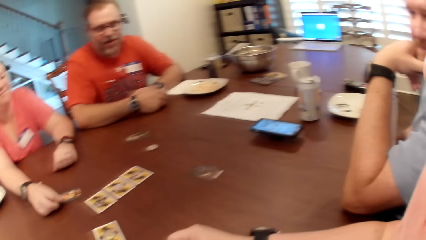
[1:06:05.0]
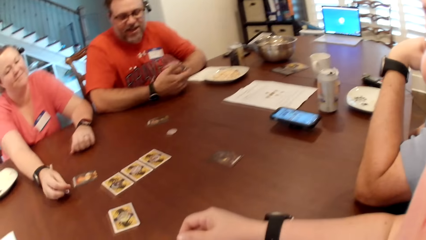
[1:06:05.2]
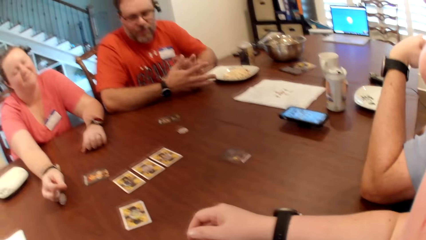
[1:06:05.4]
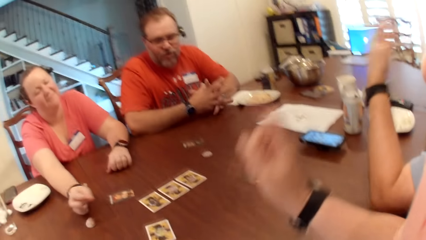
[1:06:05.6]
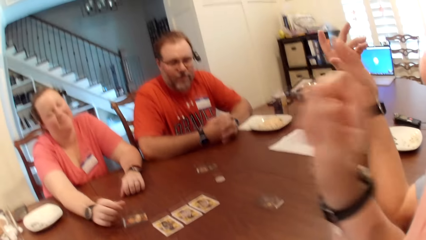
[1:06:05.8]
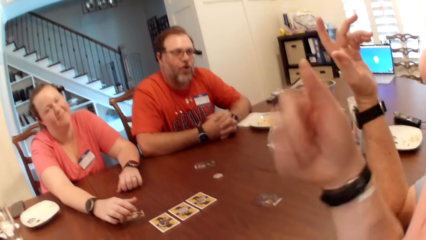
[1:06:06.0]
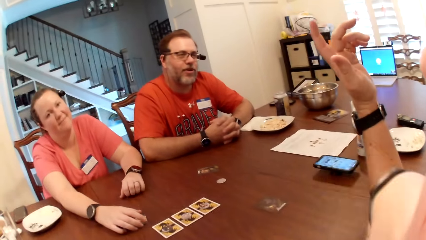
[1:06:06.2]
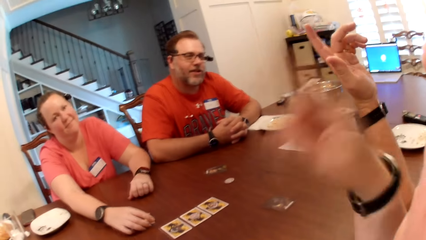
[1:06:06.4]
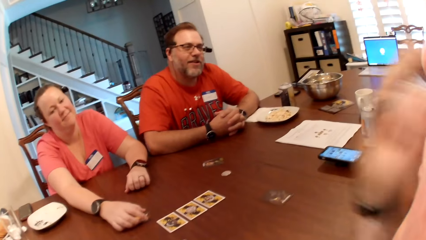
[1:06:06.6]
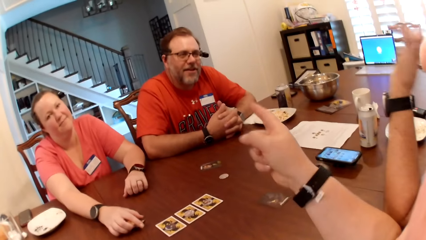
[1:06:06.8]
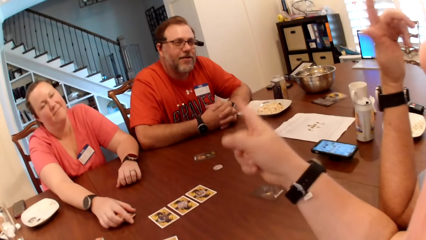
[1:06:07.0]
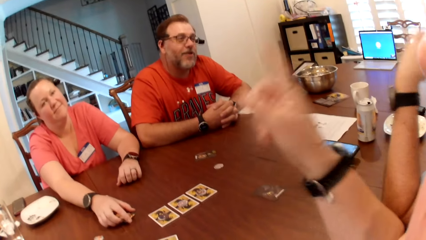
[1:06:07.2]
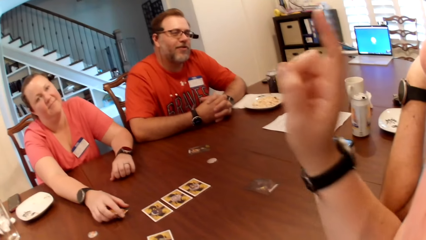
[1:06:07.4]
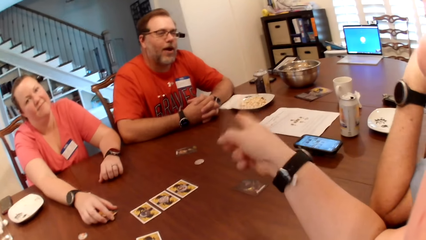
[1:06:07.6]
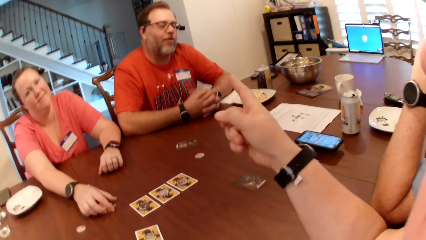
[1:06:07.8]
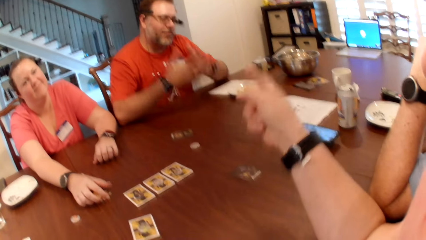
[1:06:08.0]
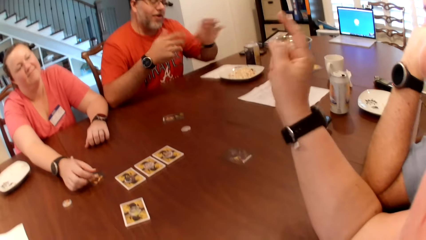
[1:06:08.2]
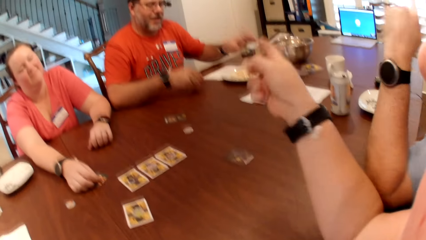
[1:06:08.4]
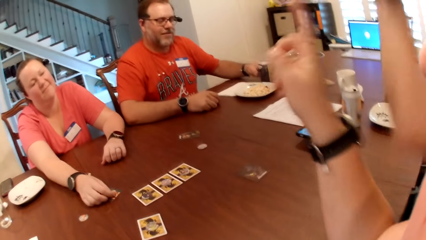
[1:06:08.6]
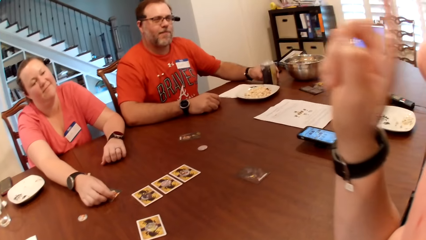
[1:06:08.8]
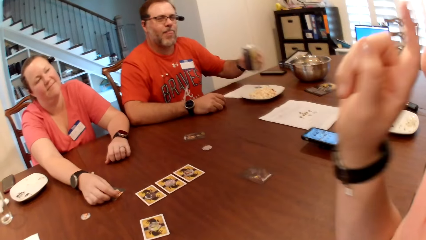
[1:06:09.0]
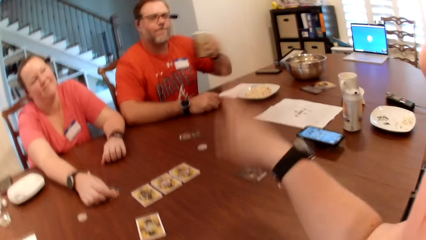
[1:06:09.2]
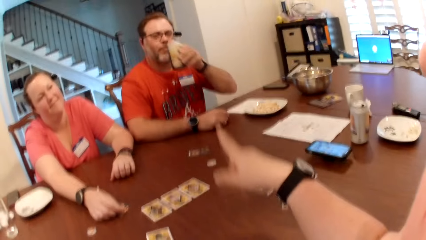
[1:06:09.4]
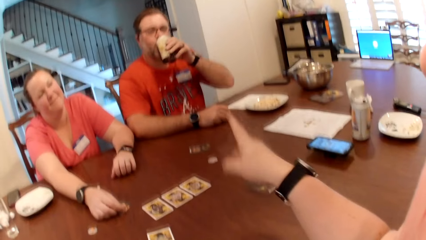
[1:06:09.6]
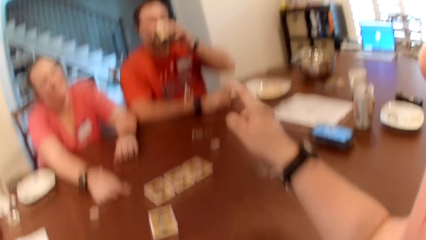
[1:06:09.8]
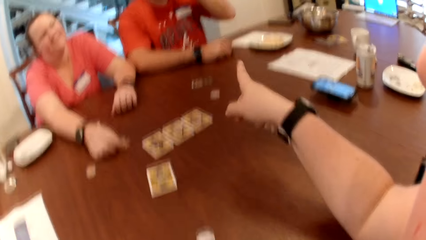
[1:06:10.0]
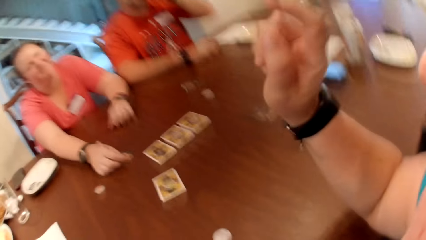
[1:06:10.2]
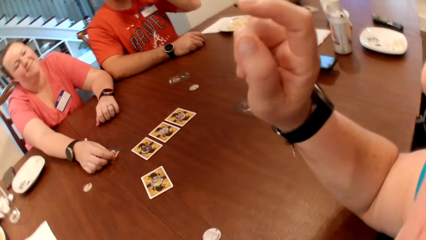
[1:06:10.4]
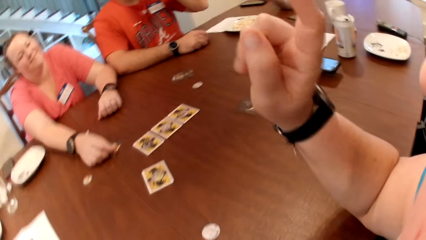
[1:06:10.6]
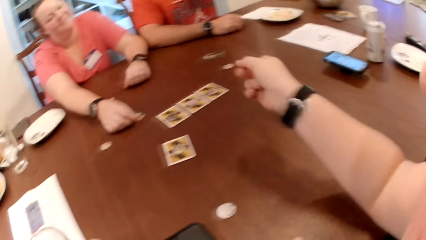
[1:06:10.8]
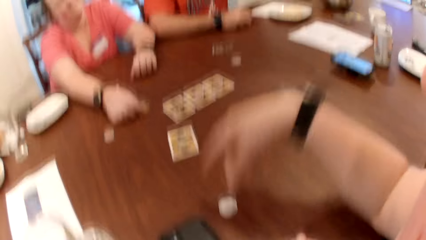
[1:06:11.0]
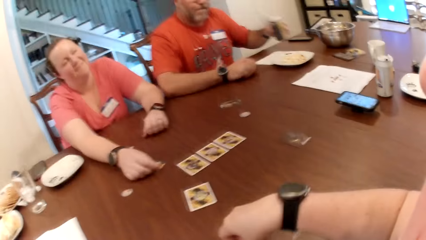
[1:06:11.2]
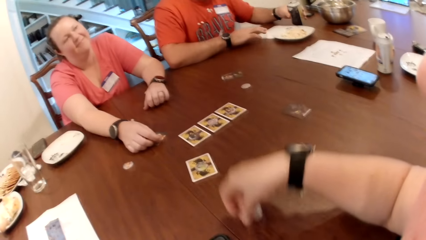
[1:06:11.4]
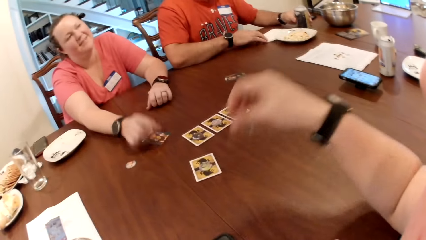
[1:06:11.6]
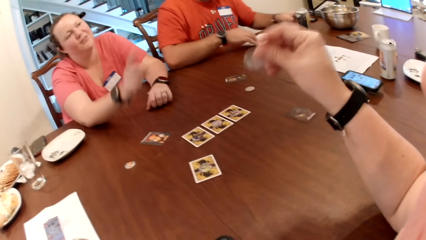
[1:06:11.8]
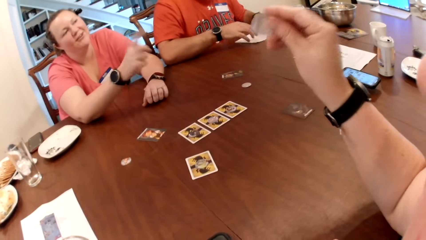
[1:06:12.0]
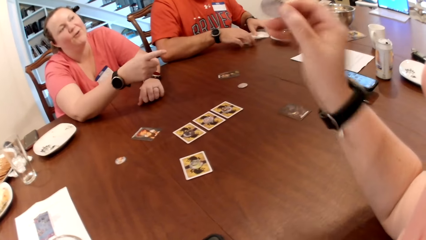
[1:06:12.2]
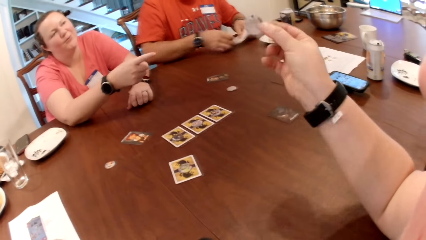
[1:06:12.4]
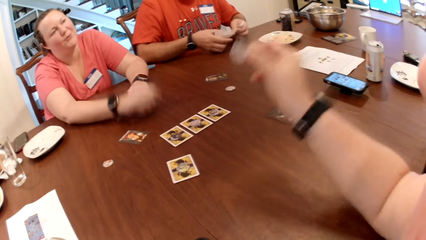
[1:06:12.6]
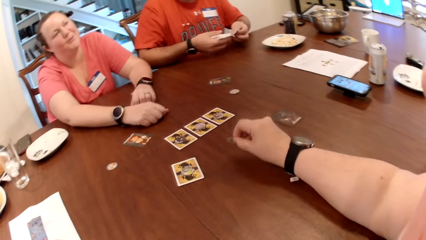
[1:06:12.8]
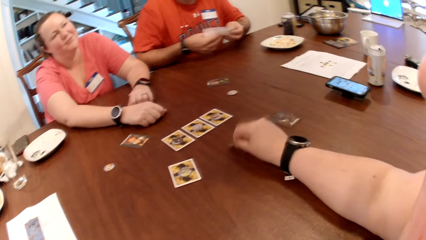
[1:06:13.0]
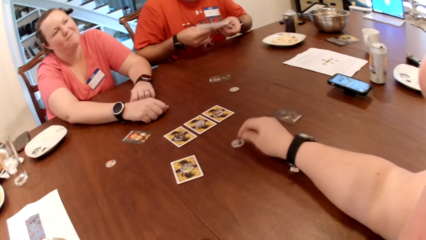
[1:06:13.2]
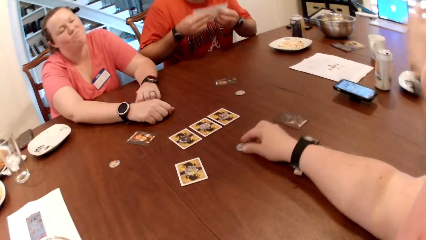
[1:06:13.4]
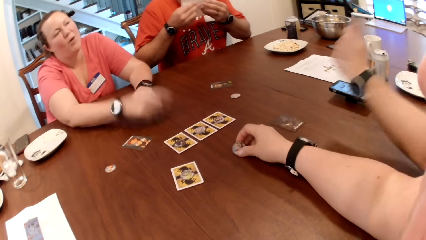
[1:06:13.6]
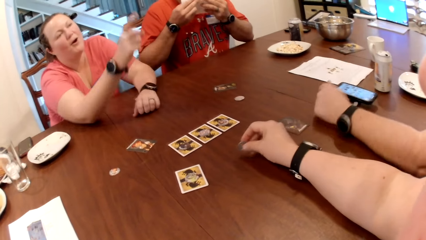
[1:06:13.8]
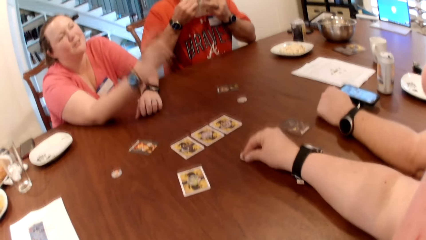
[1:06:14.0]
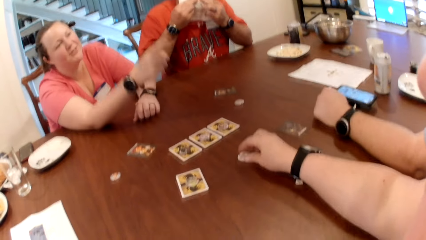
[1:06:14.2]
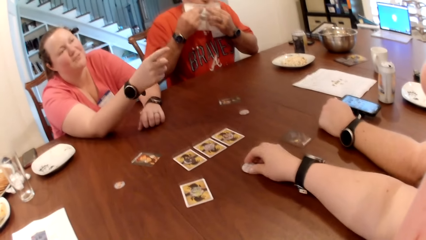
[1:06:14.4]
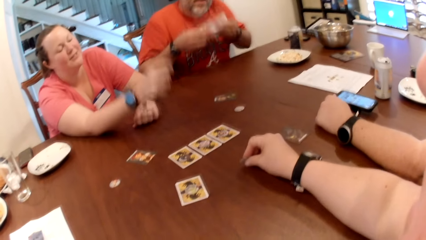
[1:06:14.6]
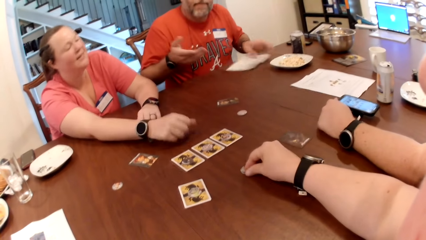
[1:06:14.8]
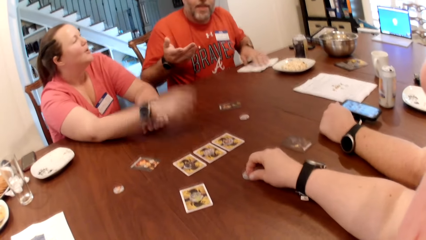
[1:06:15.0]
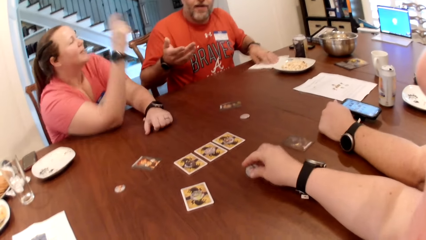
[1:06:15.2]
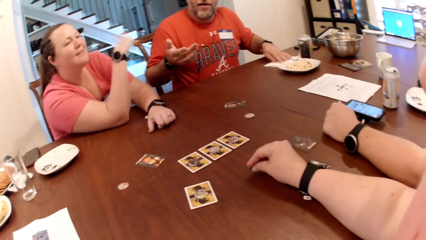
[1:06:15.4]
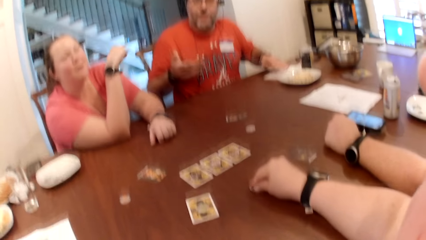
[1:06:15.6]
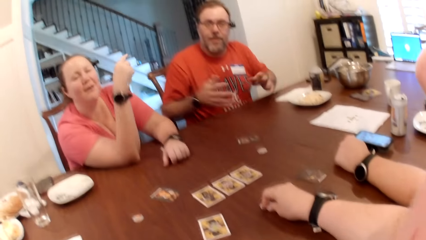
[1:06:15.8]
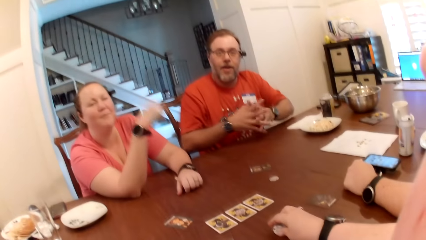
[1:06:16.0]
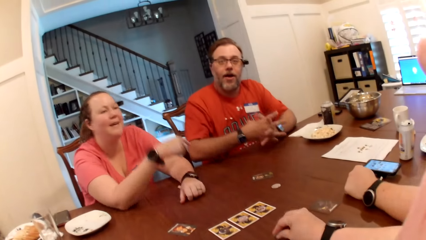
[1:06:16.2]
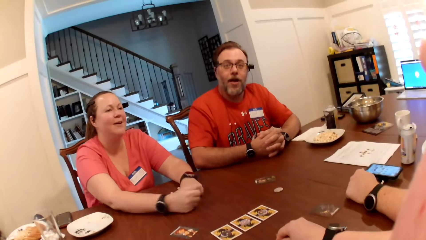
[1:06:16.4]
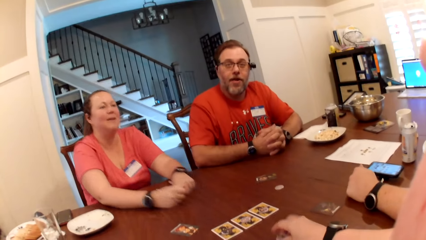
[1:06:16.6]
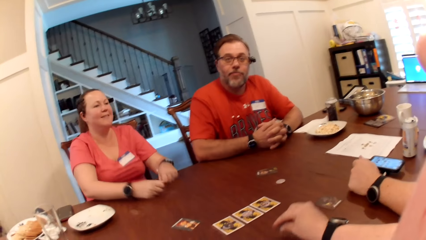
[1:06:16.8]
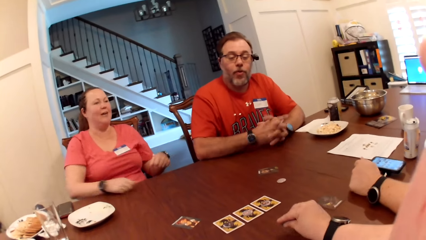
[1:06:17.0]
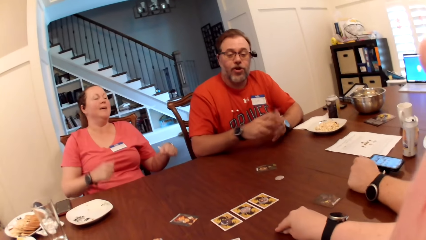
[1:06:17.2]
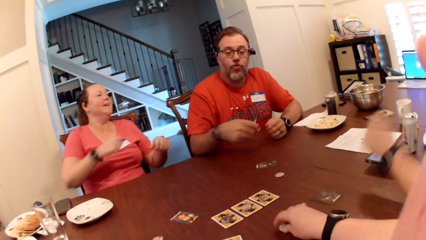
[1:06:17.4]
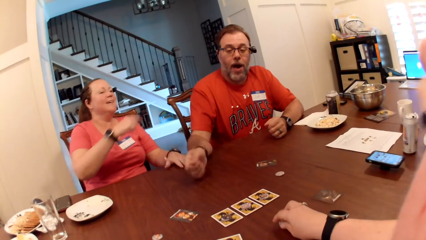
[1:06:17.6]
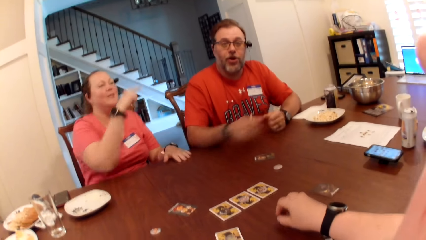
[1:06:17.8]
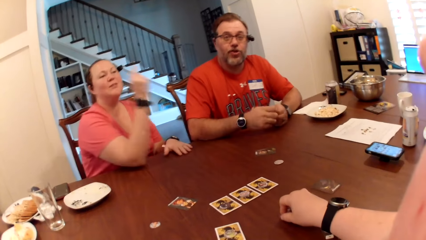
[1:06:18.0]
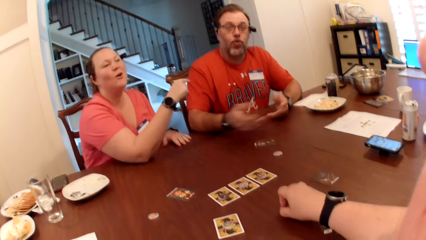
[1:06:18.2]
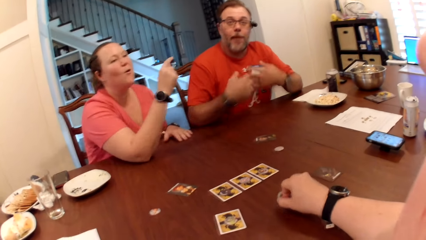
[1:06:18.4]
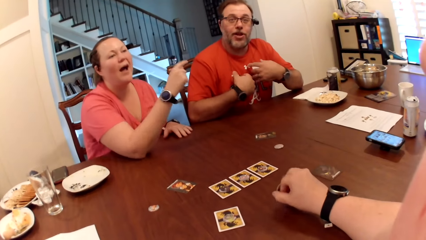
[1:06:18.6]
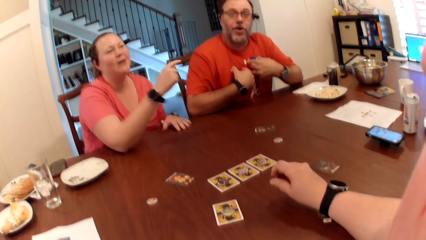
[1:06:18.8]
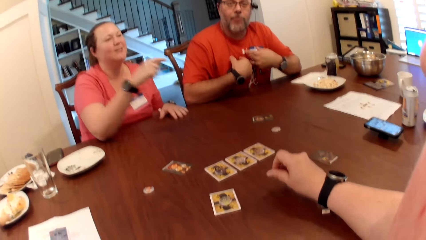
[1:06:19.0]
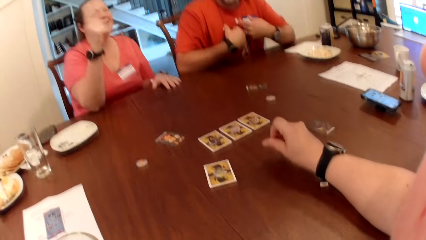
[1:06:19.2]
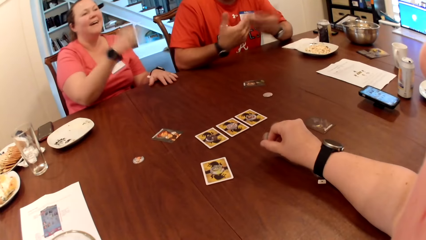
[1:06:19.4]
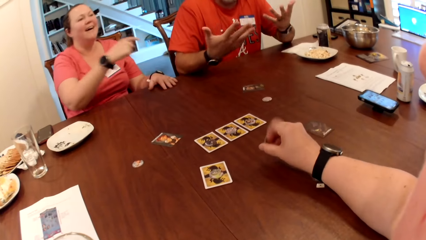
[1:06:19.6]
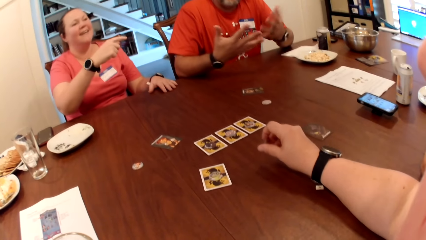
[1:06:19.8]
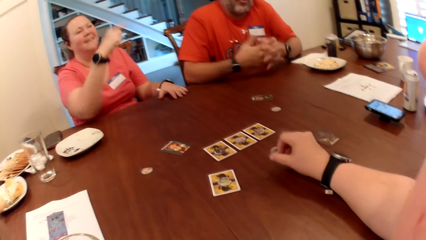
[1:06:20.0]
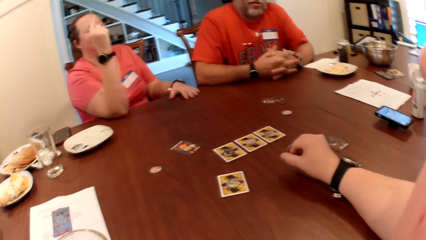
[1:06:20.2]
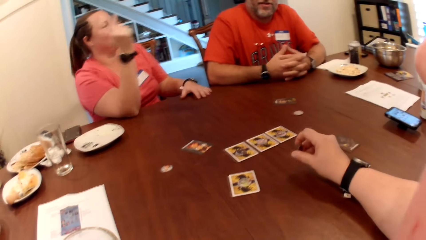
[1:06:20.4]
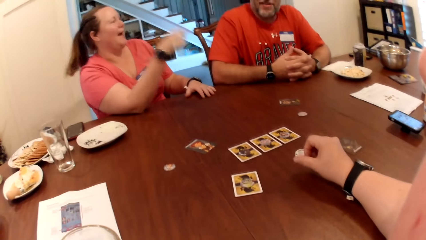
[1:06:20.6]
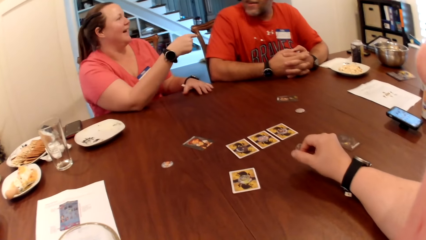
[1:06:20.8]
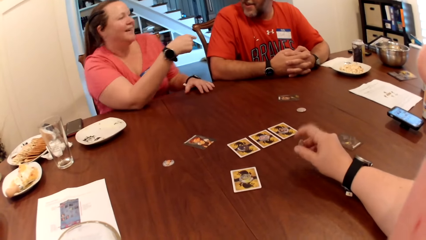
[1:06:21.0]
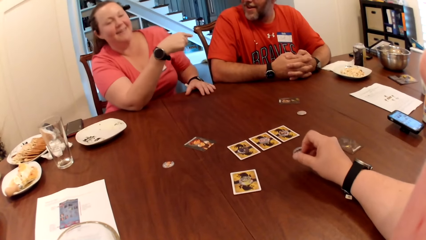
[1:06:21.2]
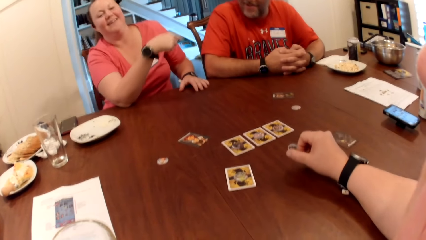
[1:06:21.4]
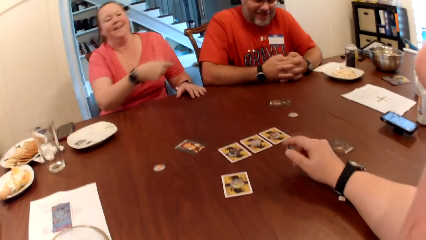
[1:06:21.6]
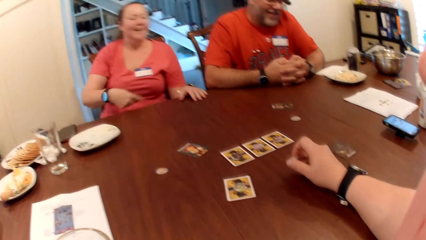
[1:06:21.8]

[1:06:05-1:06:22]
The camera wearer turns around. A man moves a hand around. A woman moves a card on the table with her right hand. The camera wearer moves her hand around. The man picks up the can of drink on the table with his left hand. A person holds a card on the table. The man drinks the can of drink from the table with his left hand. The camera wearer moves her hand around. She plays with a coin on the table with her right hand. She holds a wolf token. The man moves the tissue on the table with his right hand. The person moves a hand around. The man touches the tissue on the table with both hands. He holds a serviette. The camera wearer holds the wolf token. The man places the tissue on the table with his right hand. The person moves a hand around.
